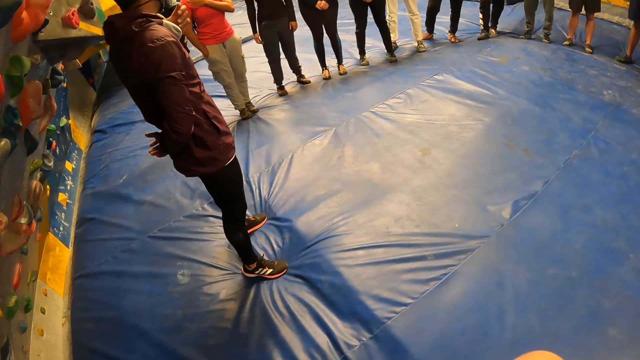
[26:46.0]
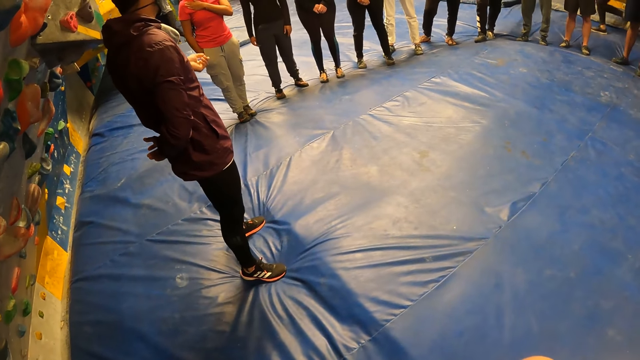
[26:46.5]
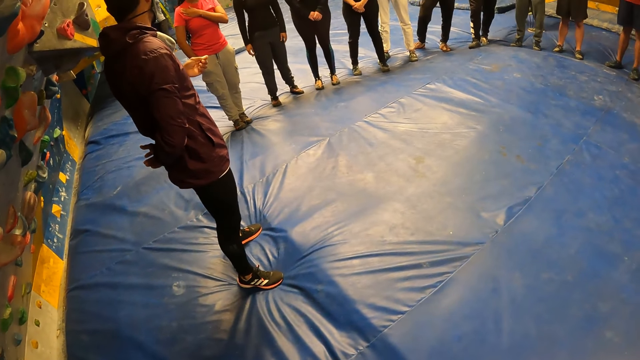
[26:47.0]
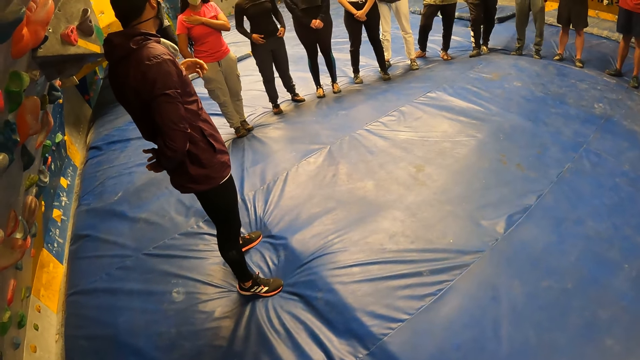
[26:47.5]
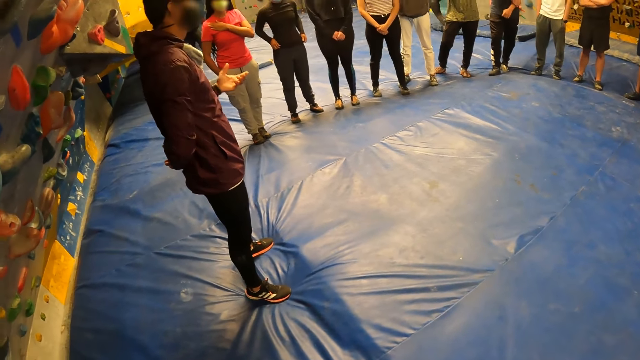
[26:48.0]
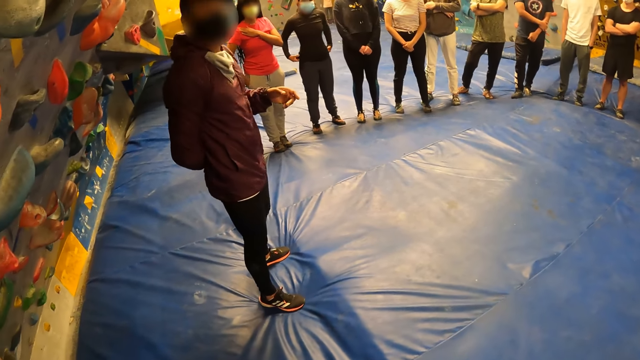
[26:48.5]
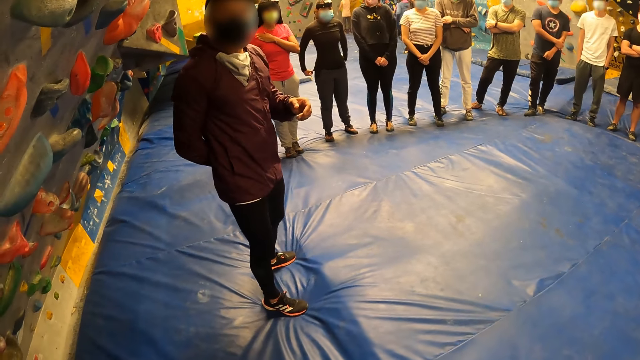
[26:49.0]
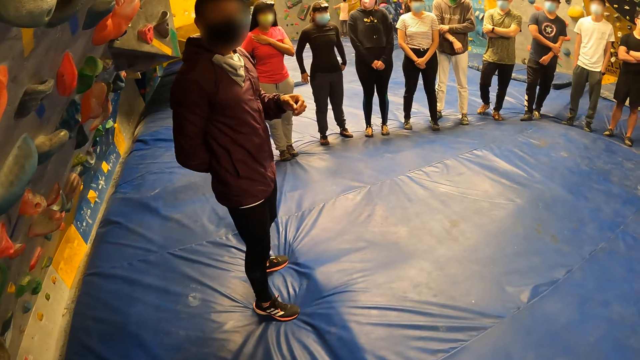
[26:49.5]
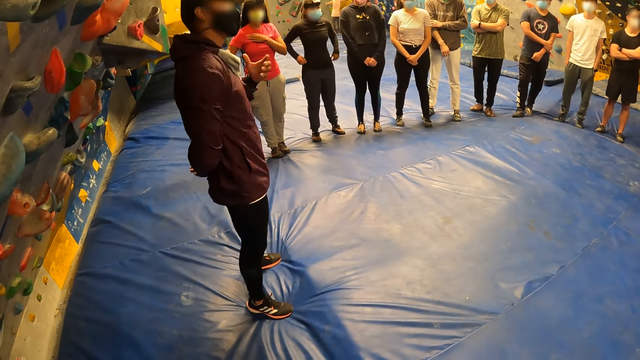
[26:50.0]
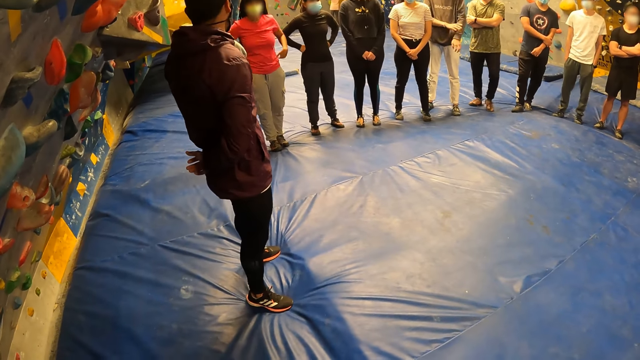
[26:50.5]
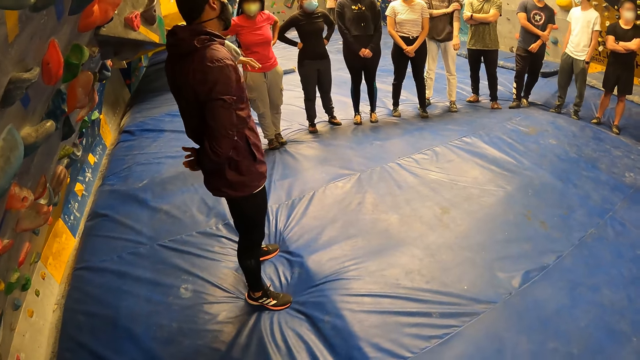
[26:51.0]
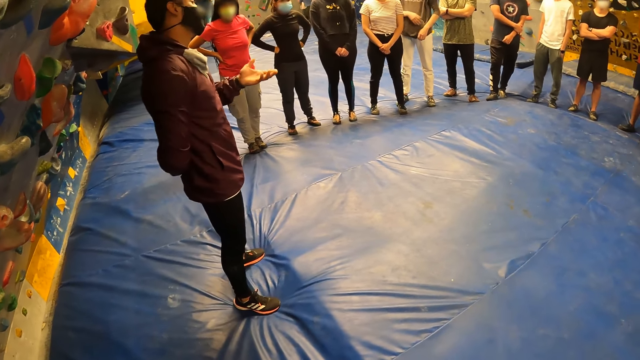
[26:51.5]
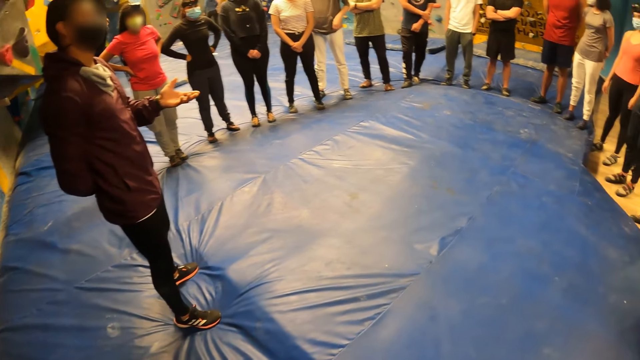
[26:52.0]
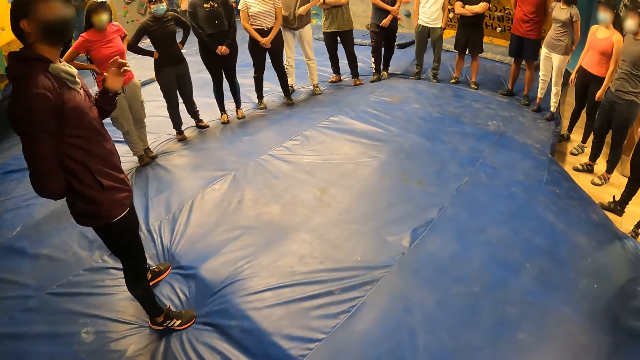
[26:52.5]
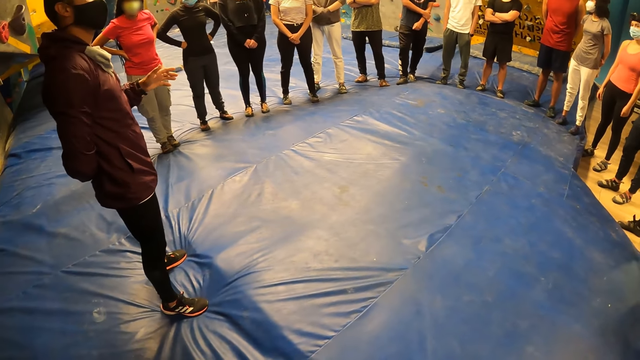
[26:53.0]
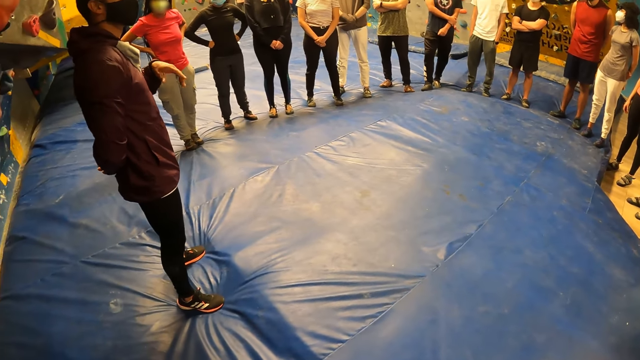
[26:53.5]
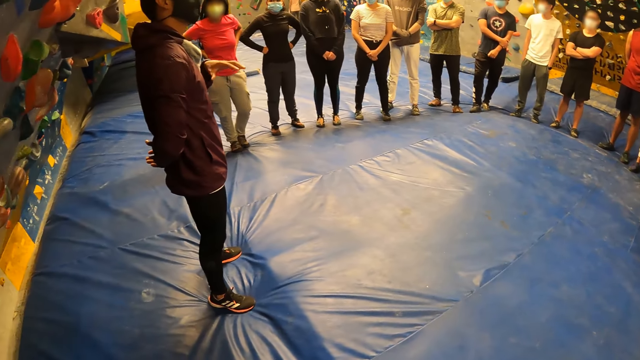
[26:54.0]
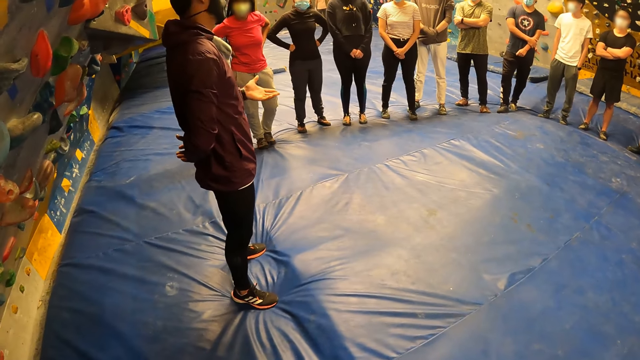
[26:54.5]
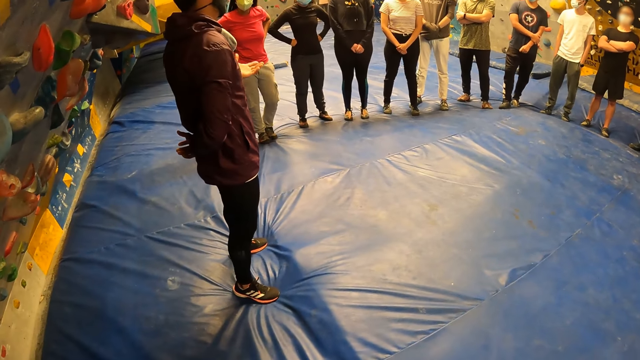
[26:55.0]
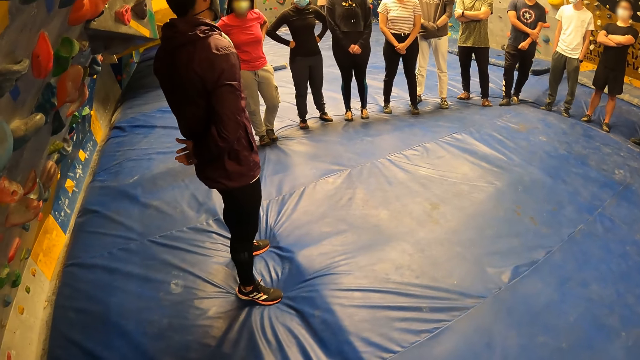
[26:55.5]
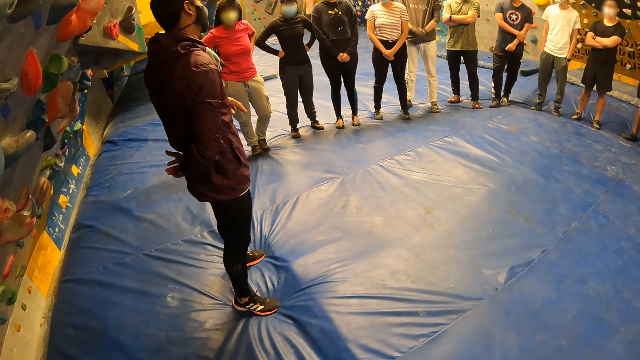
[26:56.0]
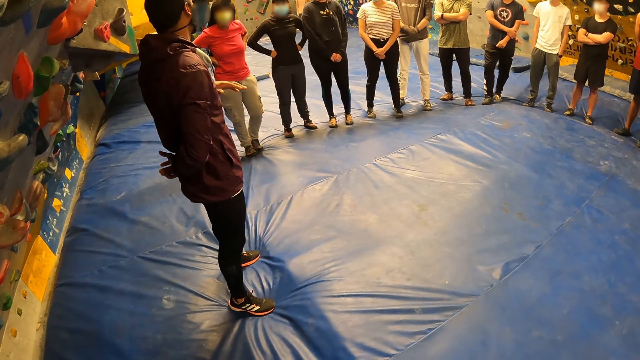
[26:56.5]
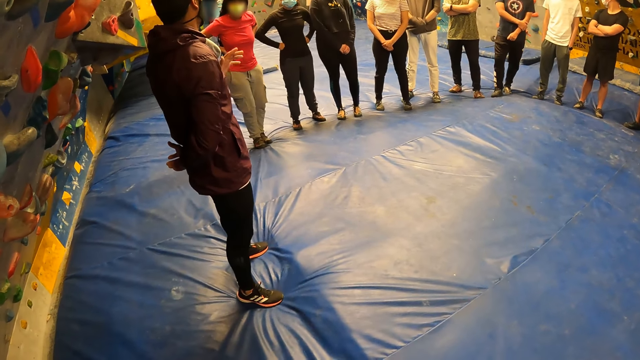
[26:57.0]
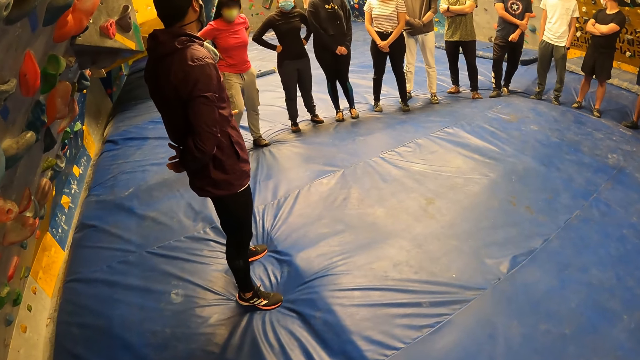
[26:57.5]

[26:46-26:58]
The camera wearer interacts with the man.

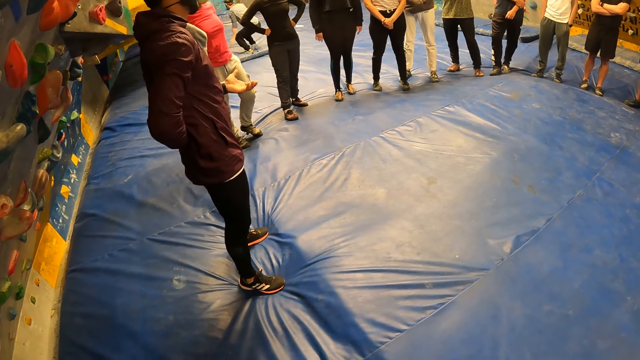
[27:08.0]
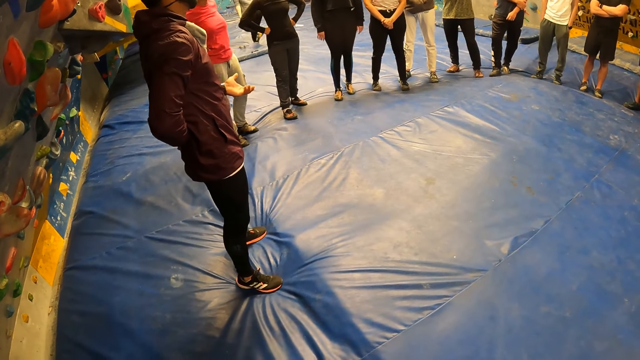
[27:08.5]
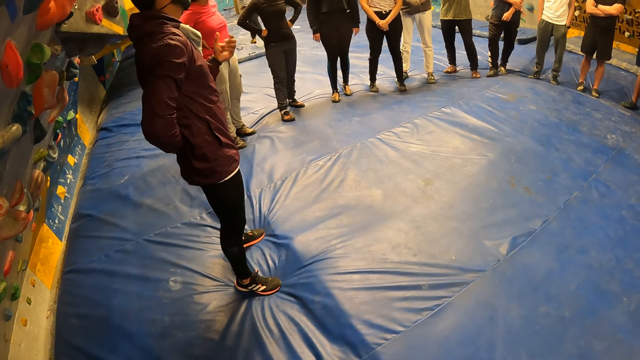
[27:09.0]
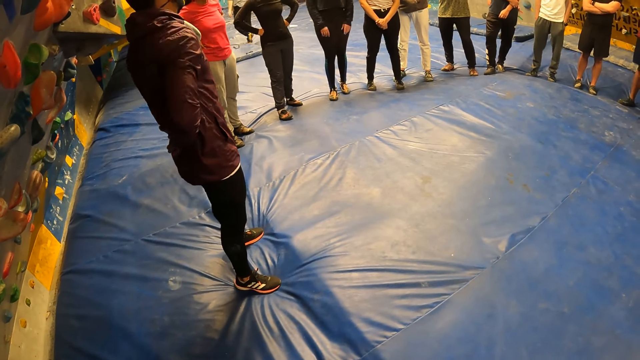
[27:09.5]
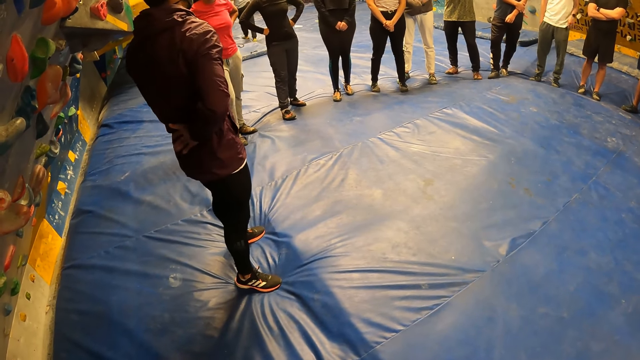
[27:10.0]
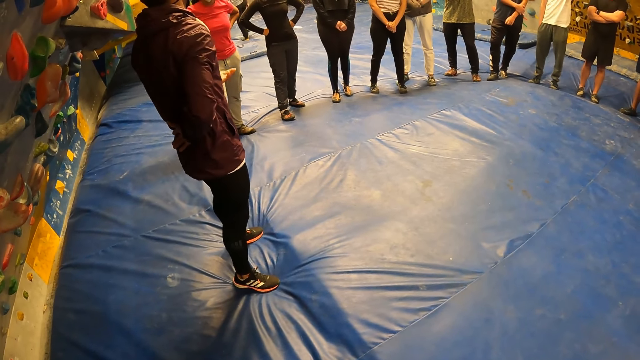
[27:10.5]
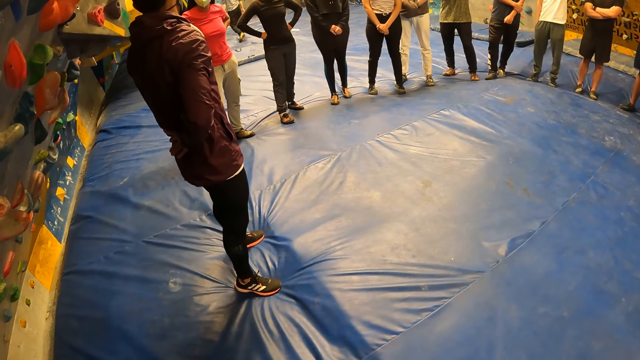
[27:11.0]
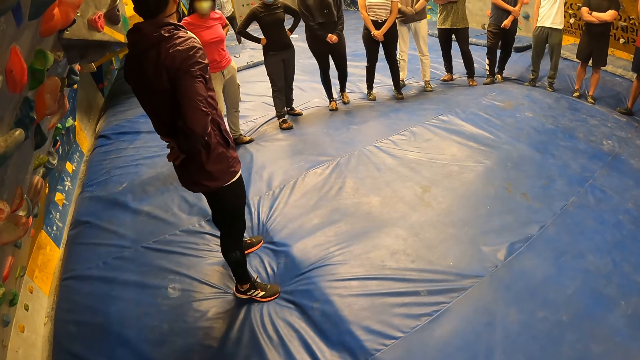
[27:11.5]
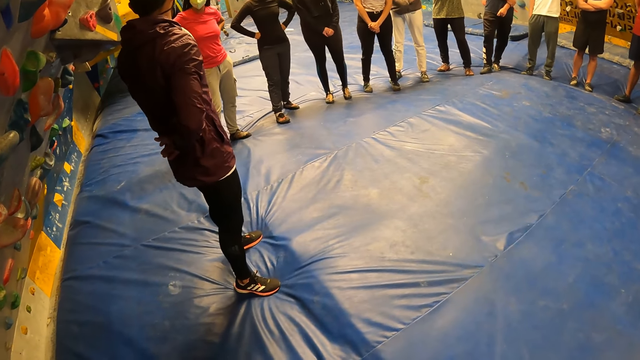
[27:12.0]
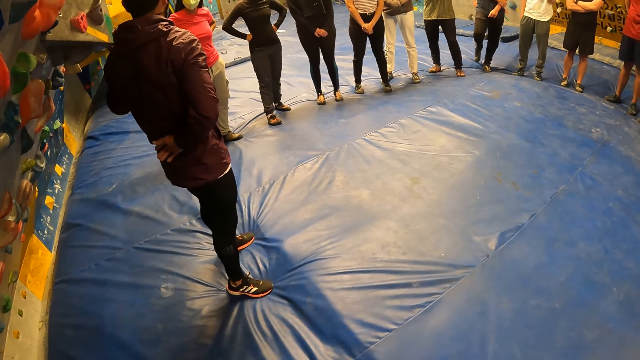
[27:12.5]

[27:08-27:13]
A man lands on the crash pad with both legs.

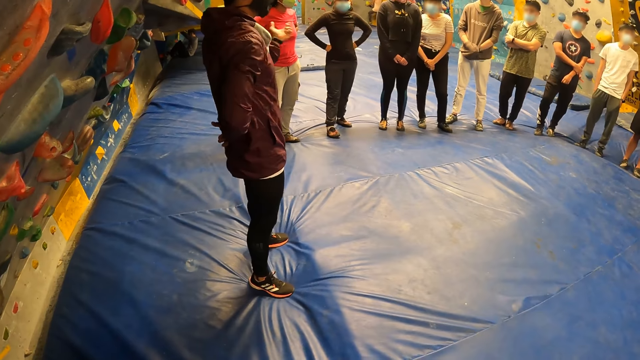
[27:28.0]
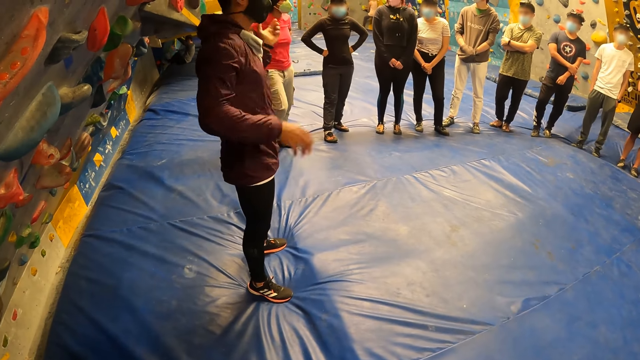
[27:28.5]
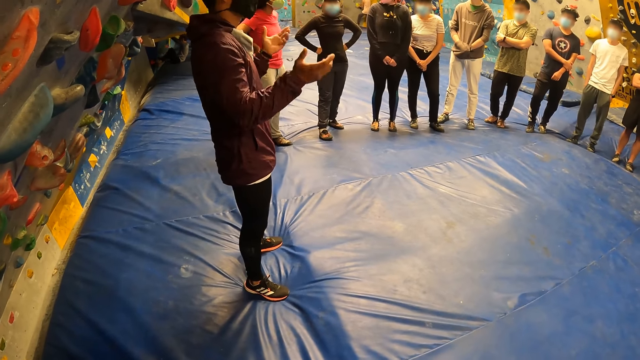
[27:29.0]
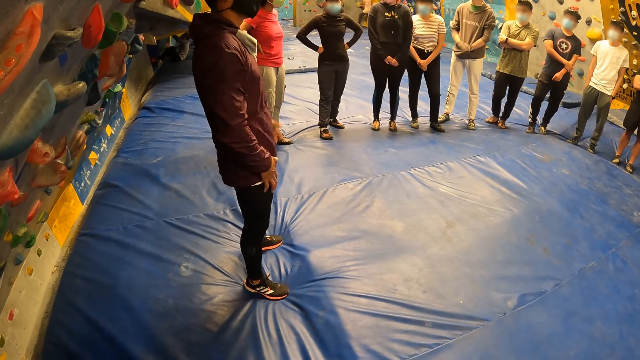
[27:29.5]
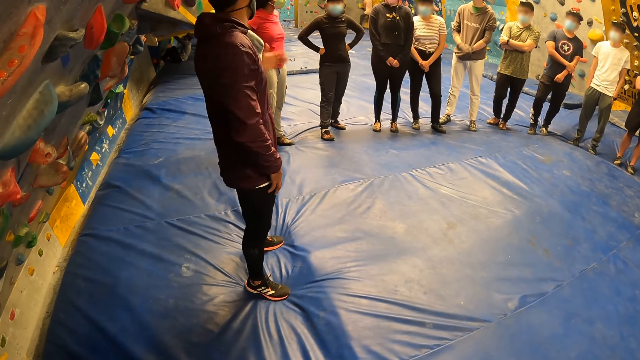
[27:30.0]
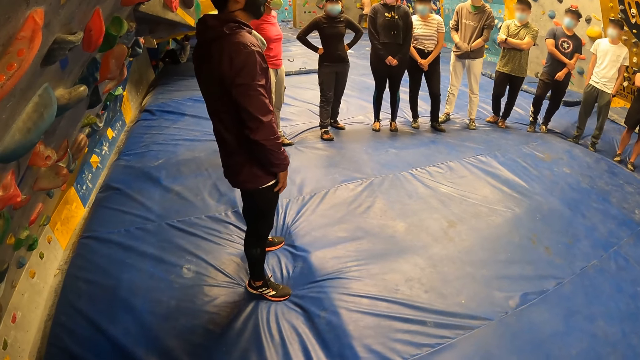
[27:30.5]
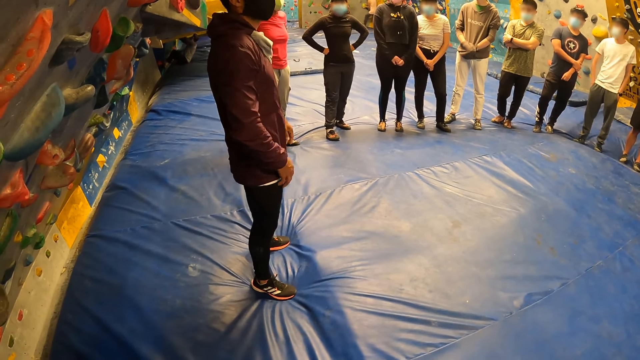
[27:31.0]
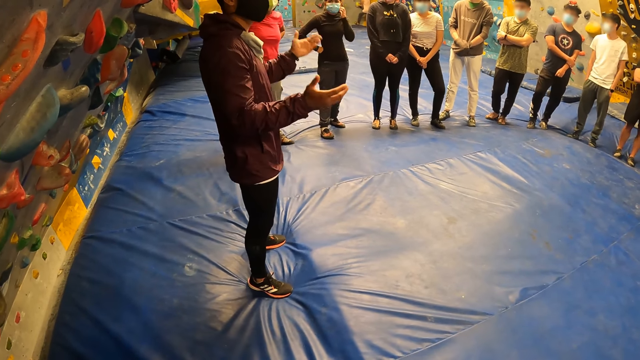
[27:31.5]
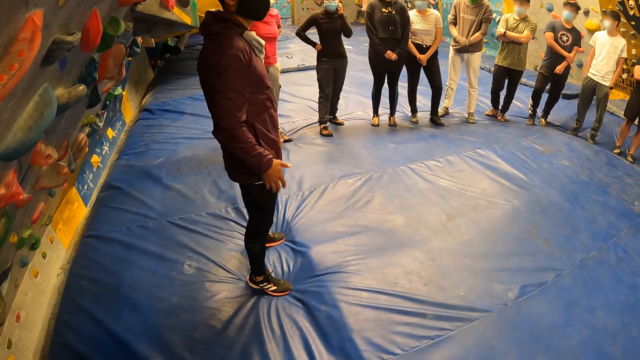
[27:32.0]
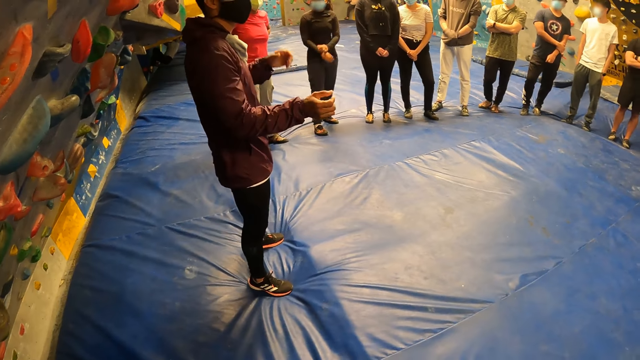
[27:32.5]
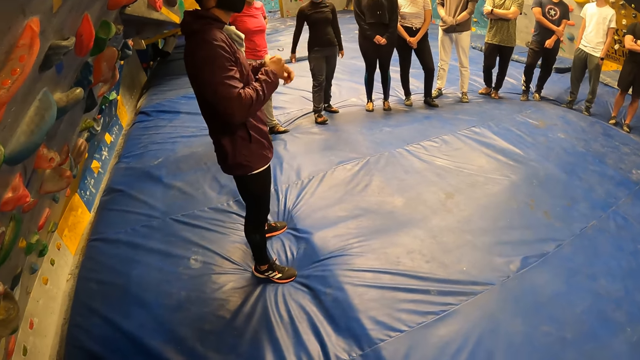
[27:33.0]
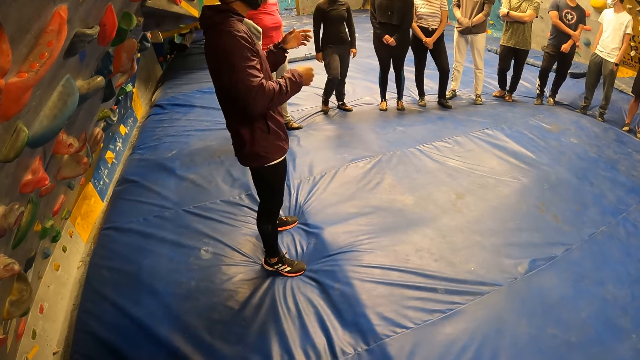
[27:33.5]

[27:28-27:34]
The trainer places both hands on his legs. The trainer takes both hands off his legs. He gestures his hands.
